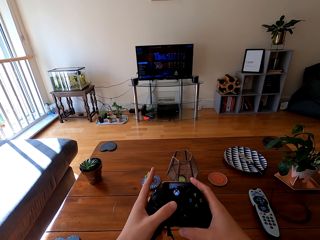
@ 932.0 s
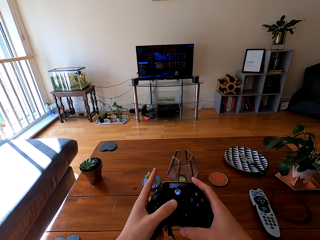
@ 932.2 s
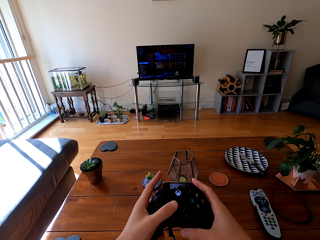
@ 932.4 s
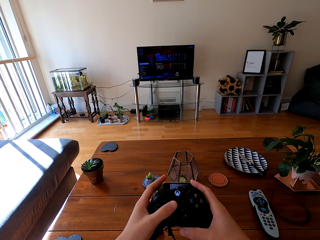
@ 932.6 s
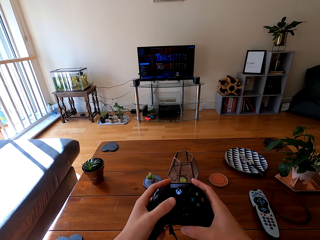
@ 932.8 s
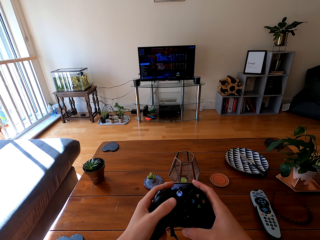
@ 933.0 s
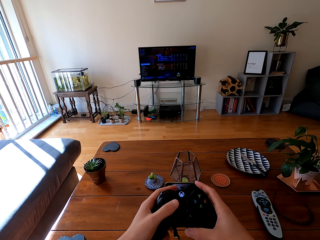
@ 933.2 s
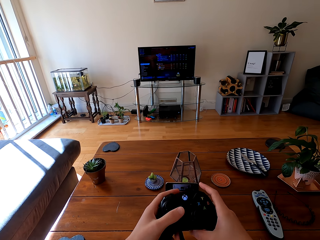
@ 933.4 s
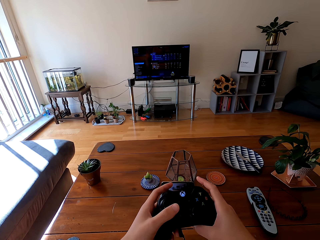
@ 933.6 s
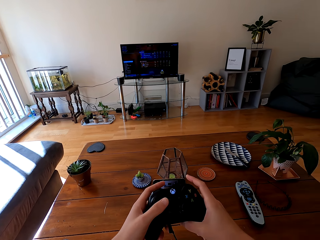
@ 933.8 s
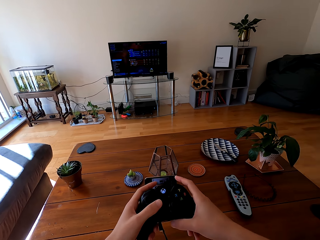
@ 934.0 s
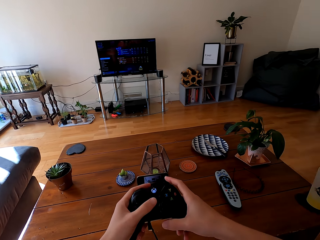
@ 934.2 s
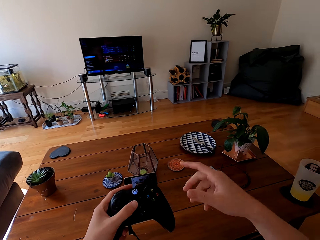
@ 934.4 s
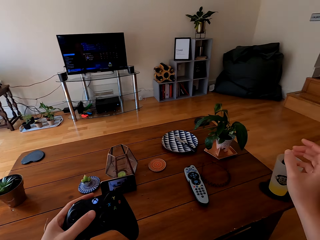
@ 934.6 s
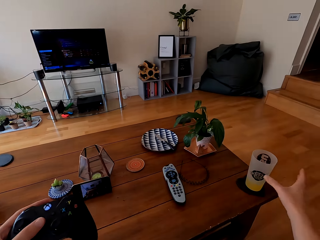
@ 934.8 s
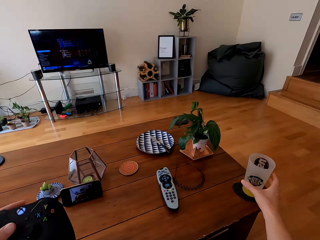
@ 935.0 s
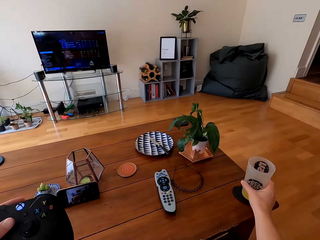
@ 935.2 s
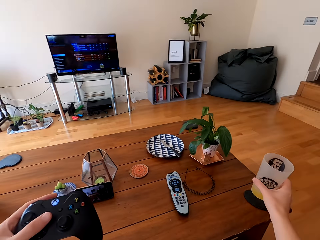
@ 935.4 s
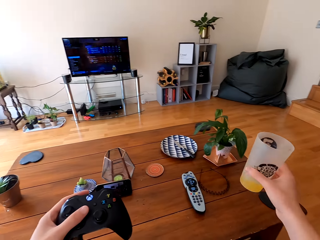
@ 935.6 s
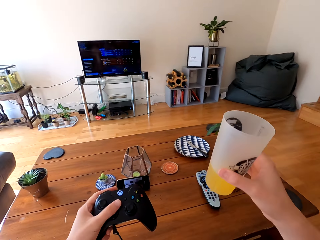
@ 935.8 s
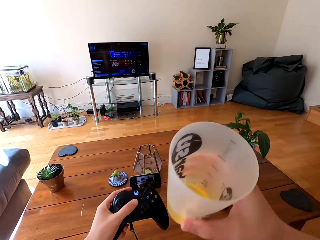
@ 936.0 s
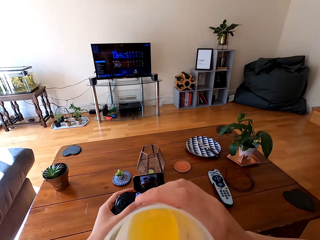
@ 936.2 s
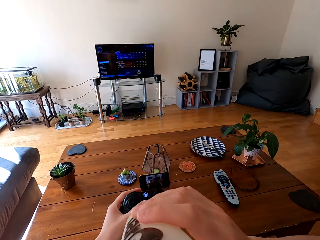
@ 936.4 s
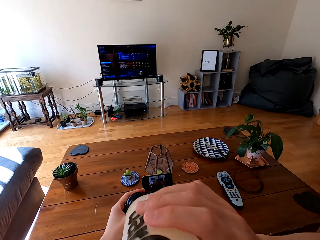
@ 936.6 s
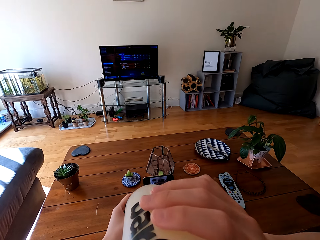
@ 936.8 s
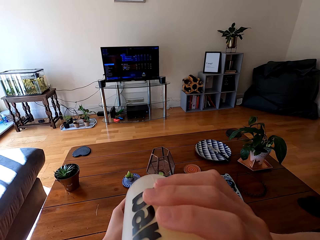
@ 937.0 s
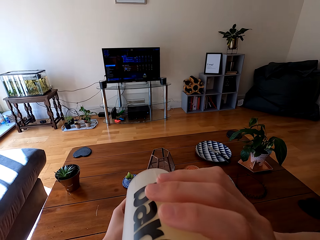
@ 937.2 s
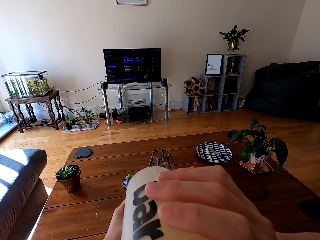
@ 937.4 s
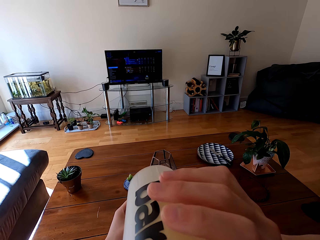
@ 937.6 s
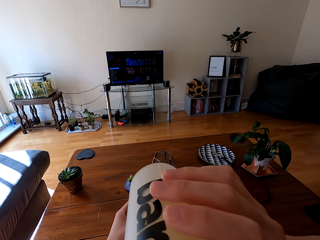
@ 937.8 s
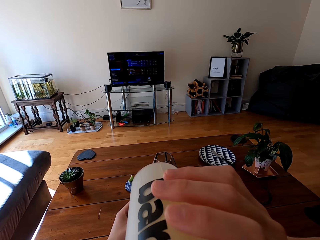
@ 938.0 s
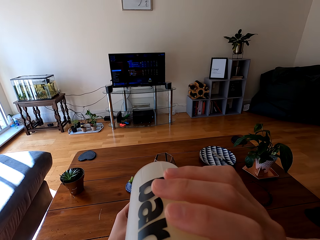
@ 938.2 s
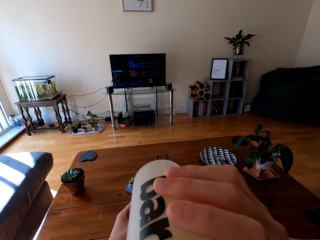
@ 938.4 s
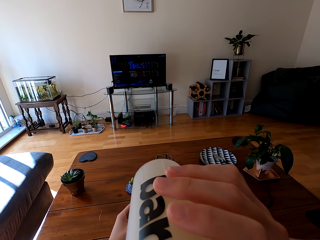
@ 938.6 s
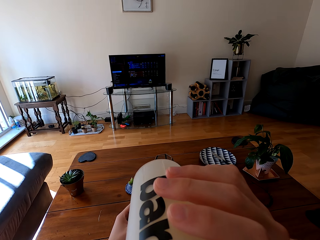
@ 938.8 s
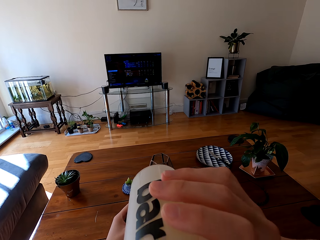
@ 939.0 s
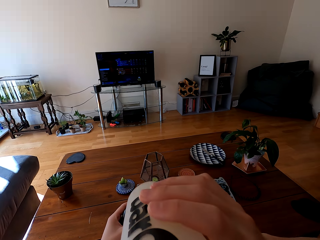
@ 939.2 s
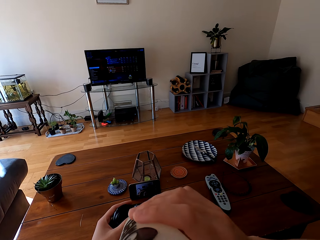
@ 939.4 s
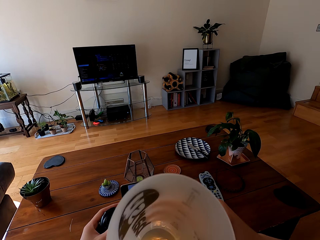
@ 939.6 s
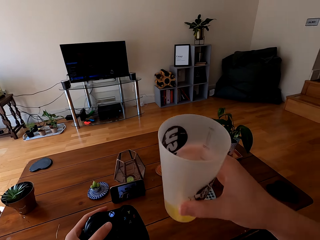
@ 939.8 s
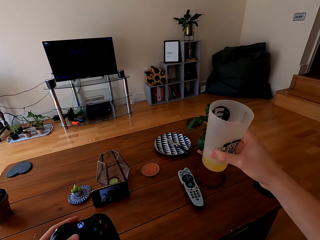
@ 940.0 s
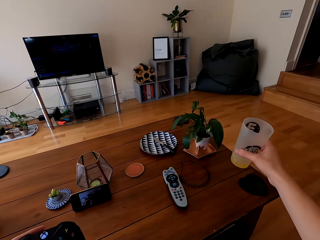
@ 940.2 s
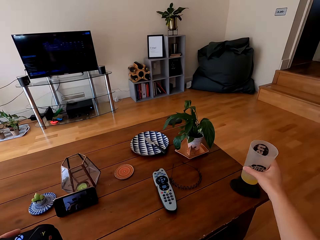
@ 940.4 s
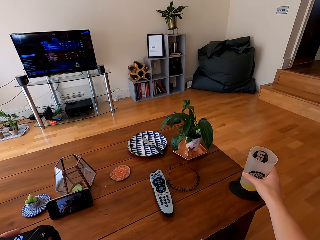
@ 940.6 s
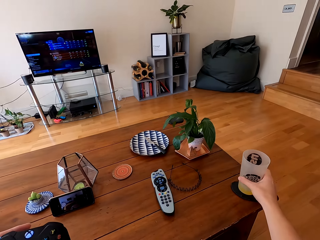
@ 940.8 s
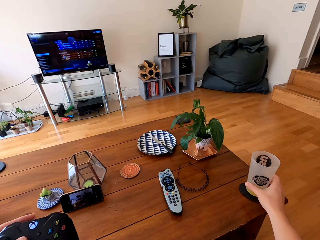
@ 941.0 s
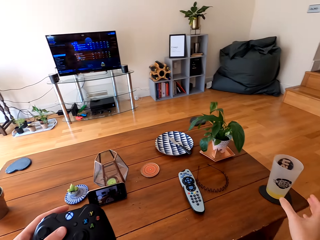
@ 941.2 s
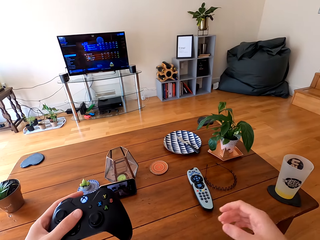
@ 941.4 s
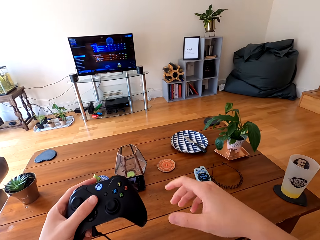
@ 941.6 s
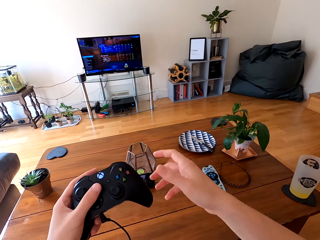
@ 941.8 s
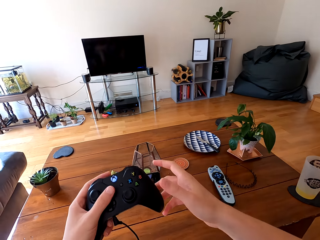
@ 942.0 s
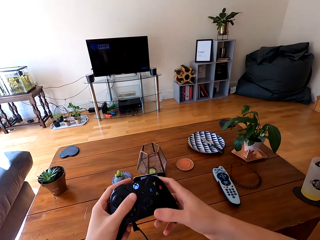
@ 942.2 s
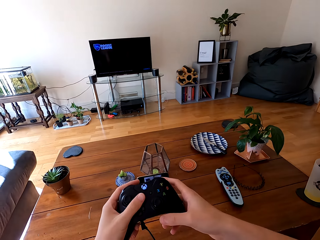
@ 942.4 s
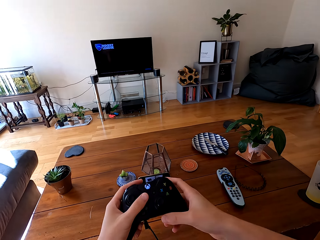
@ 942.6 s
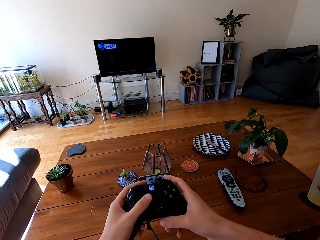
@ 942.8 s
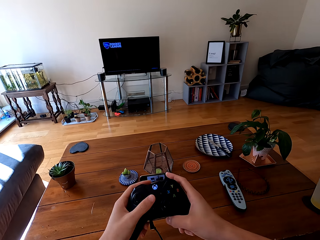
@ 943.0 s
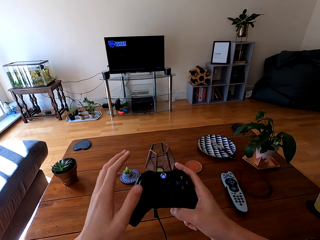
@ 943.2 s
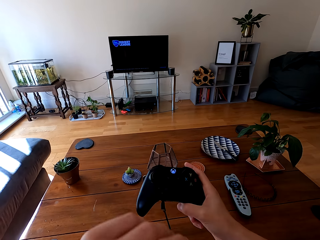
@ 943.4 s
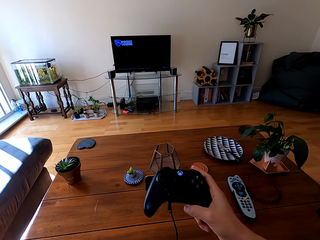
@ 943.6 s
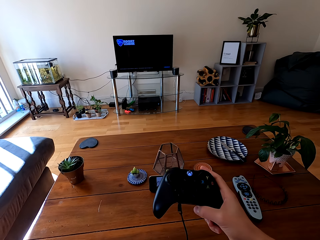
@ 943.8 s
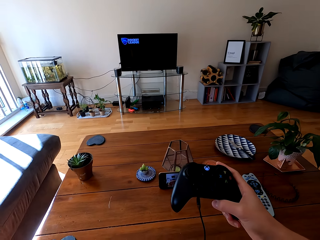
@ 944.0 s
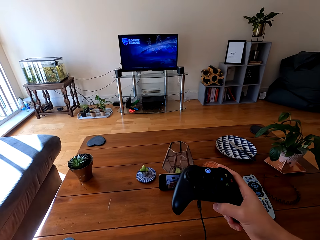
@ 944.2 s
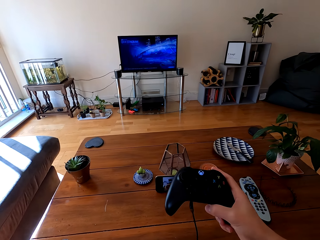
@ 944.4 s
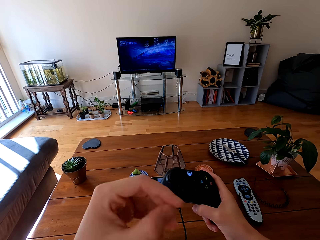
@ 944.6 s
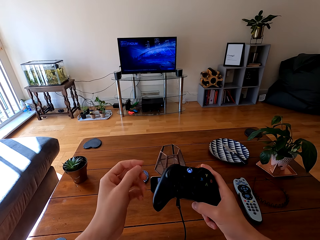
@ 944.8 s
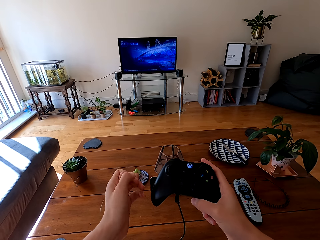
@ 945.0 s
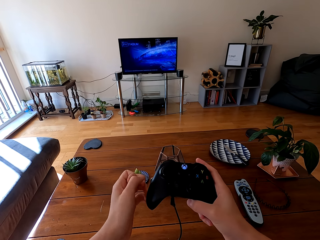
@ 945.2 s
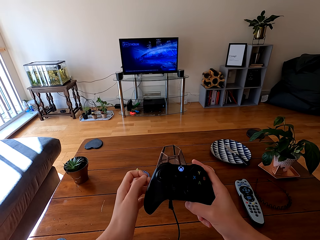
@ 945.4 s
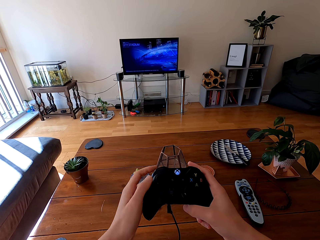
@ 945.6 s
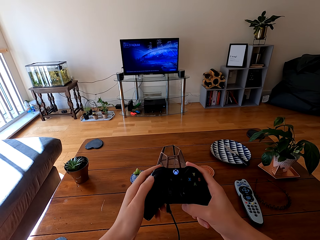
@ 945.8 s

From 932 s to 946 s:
The camera wearer takes a tumbler with a juice from the table. They drink the juice from the tumbler. They put the tumbler on the table. They get the screen on to start playing the game.

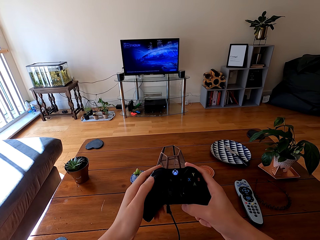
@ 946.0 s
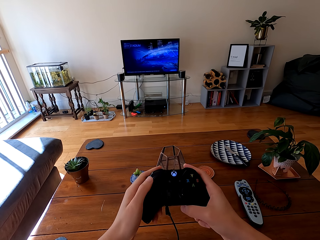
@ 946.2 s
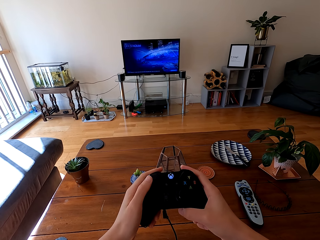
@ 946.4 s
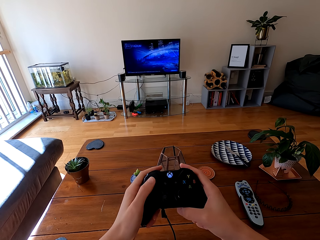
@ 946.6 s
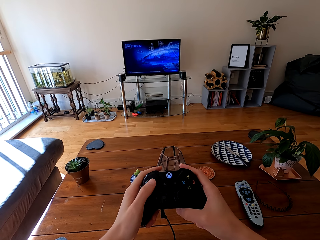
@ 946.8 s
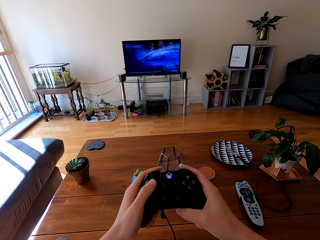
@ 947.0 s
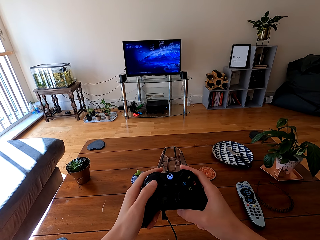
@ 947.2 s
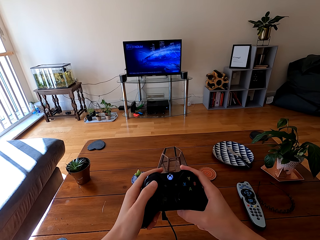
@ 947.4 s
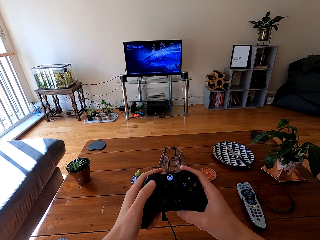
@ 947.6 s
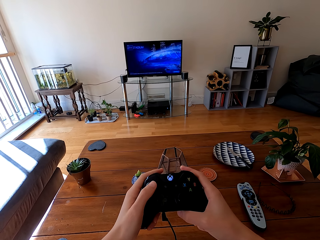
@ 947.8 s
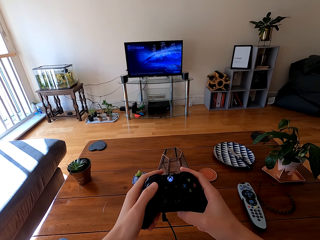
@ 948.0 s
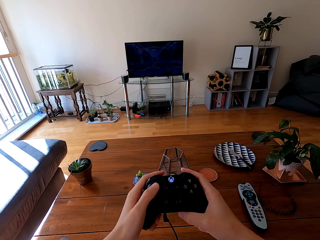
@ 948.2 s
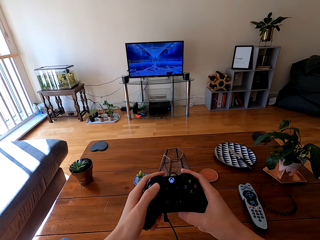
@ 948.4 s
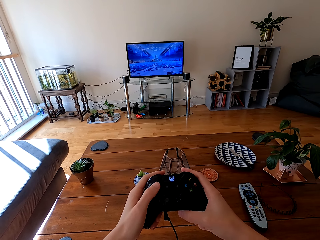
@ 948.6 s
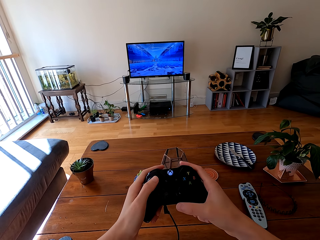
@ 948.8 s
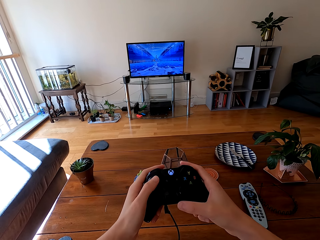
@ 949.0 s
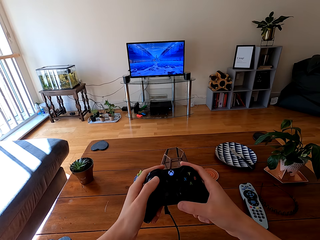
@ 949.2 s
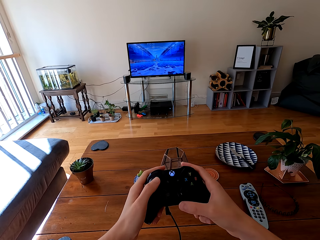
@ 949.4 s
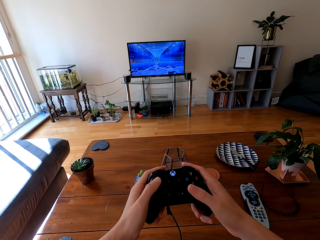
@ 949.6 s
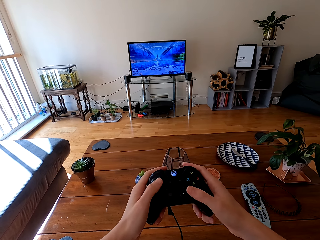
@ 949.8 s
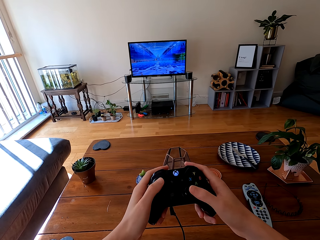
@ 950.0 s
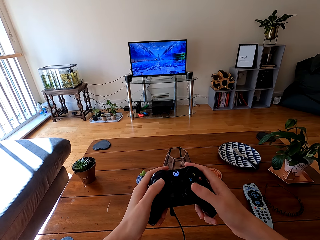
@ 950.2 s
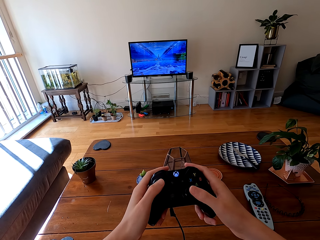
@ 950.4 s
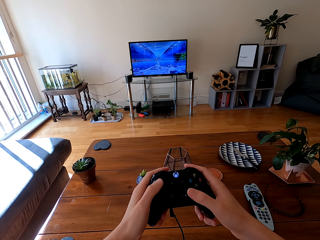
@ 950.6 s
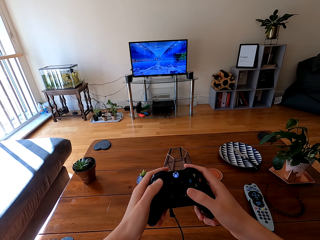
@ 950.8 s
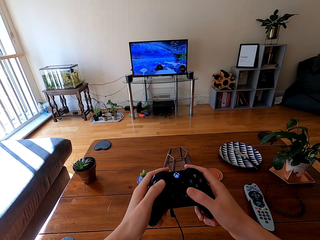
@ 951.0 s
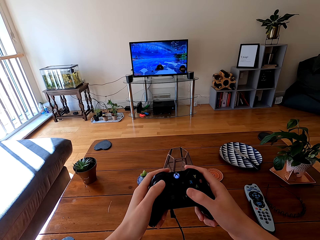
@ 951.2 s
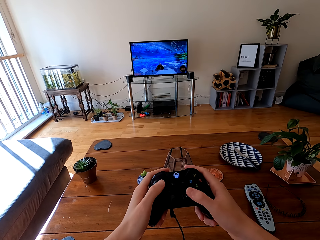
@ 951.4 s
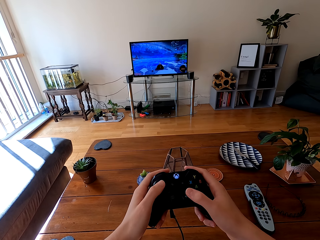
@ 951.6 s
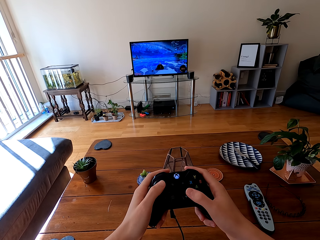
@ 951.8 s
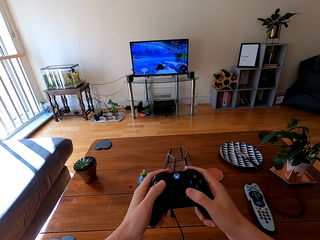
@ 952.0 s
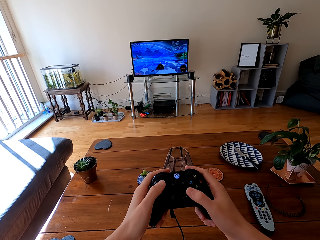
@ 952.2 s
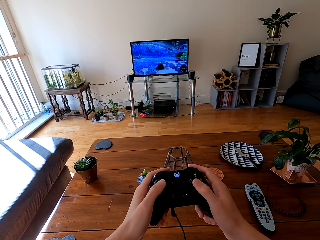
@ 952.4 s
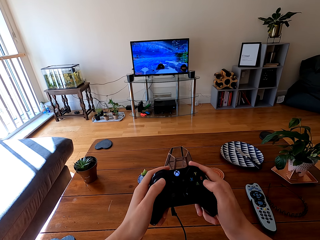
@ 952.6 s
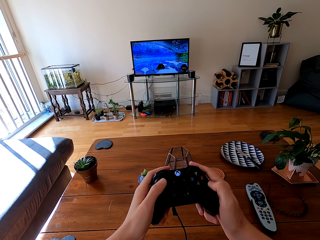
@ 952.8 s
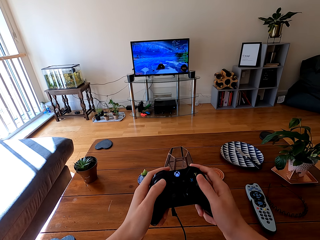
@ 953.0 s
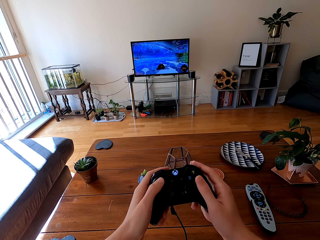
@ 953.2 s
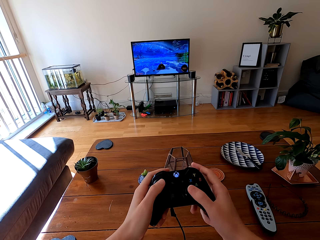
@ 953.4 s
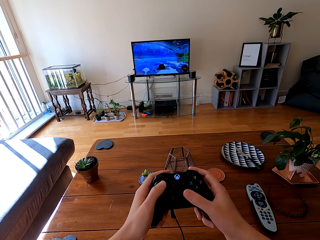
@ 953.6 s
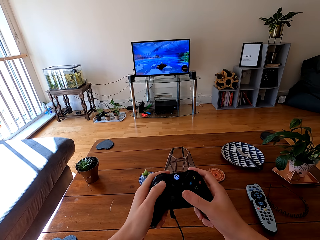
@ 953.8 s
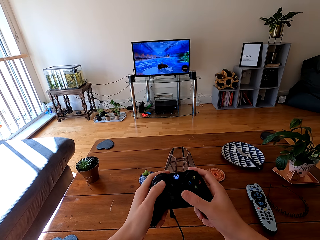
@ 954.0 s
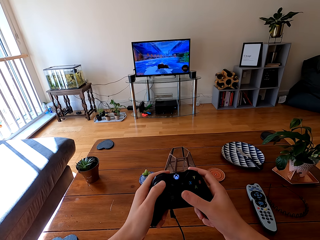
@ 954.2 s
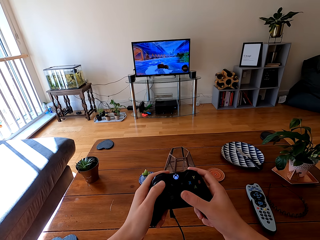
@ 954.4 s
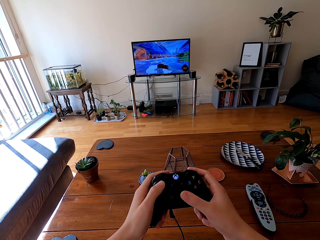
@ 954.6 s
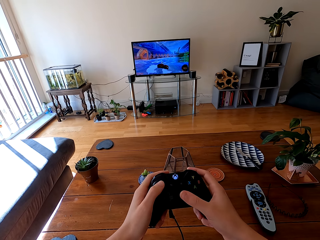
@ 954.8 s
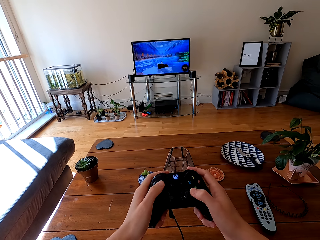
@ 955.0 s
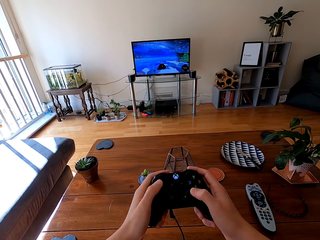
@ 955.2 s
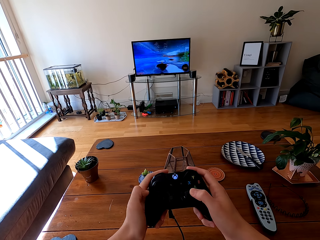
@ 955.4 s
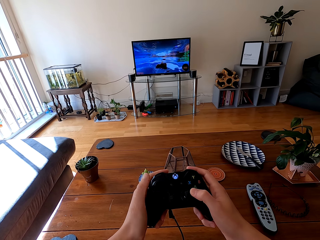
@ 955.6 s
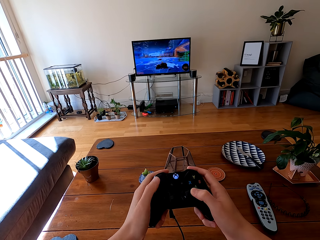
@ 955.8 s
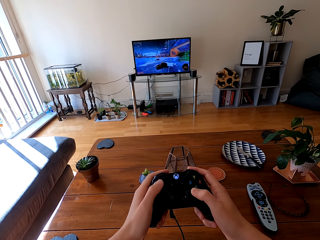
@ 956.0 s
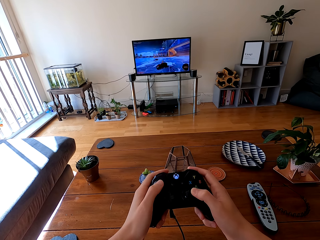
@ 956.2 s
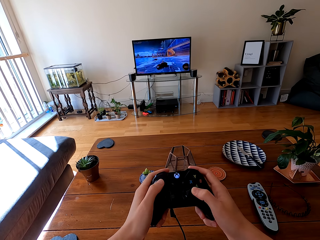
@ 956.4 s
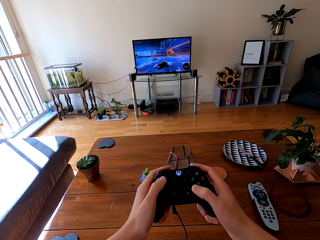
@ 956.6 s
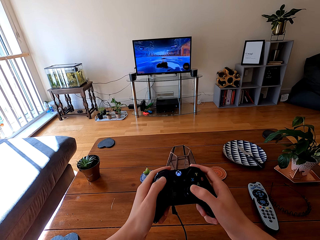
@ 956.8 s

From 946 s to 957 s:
The camera wearer plays a PS game. They play the game on the television with the game pads.
